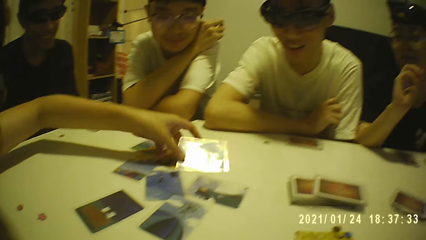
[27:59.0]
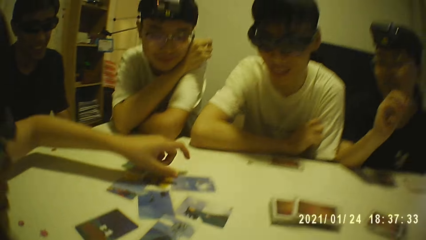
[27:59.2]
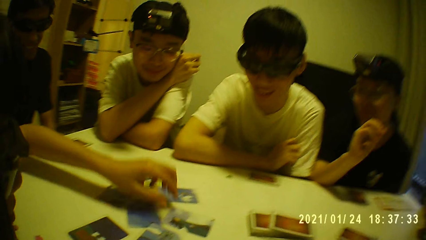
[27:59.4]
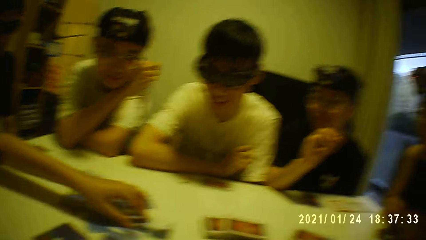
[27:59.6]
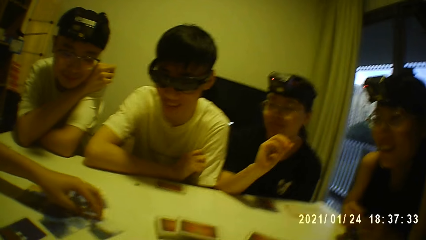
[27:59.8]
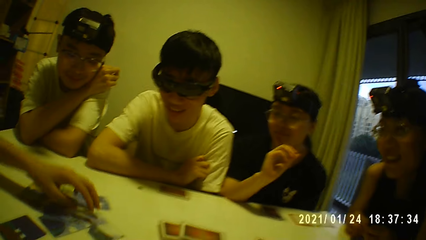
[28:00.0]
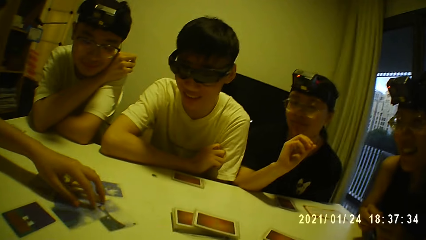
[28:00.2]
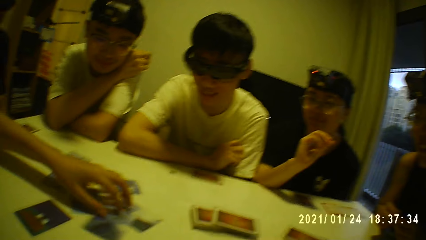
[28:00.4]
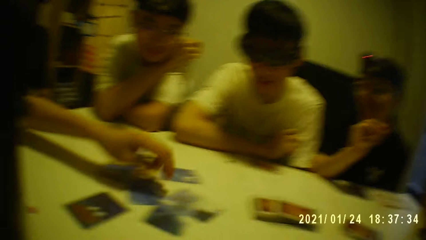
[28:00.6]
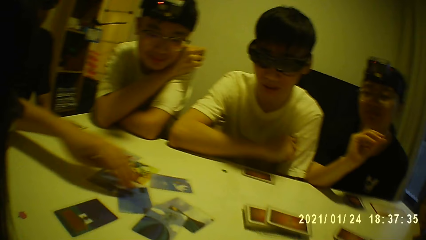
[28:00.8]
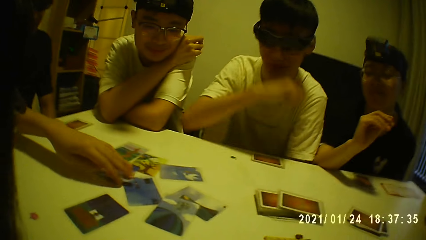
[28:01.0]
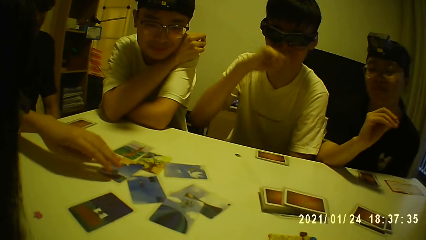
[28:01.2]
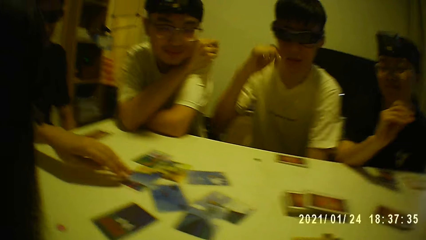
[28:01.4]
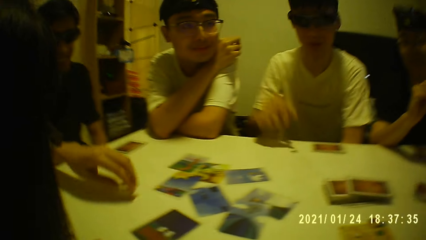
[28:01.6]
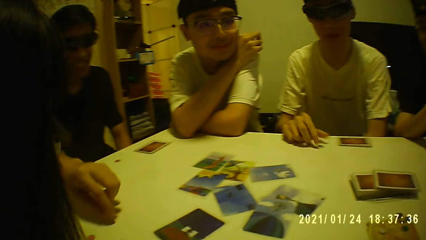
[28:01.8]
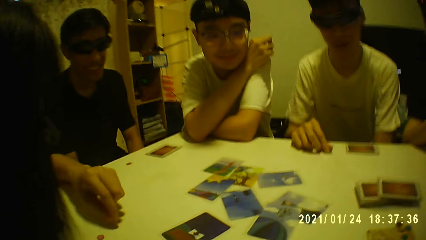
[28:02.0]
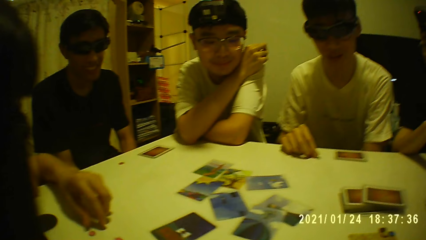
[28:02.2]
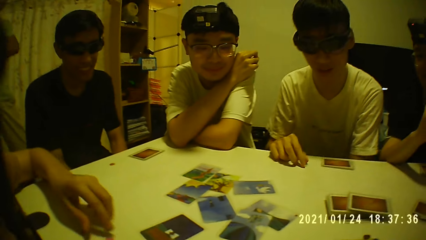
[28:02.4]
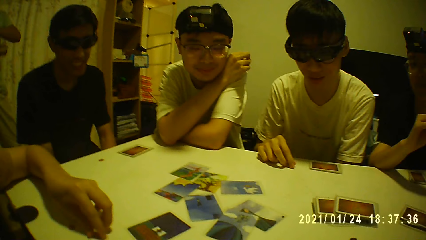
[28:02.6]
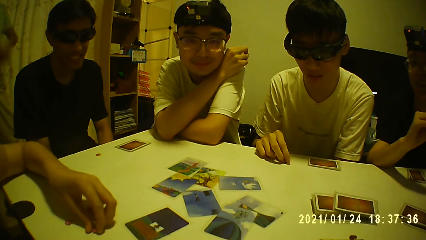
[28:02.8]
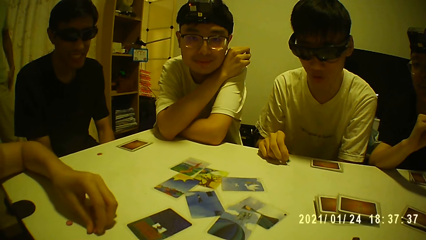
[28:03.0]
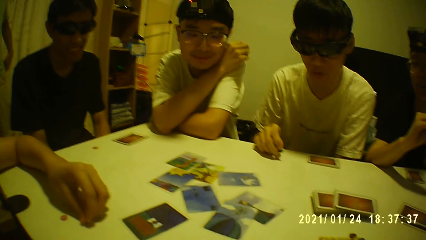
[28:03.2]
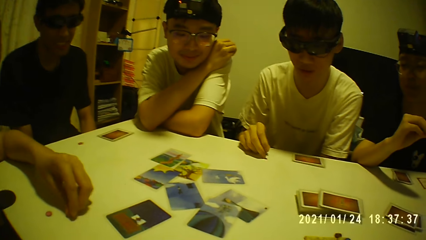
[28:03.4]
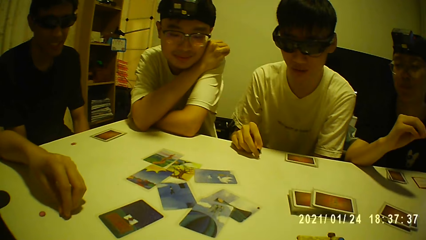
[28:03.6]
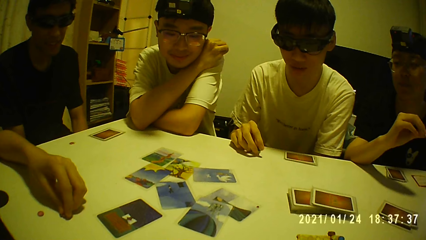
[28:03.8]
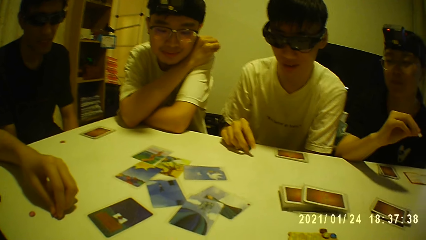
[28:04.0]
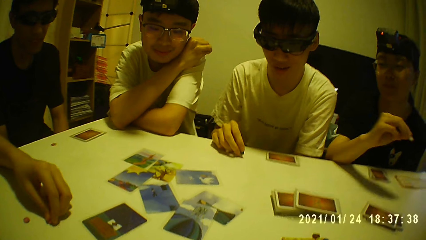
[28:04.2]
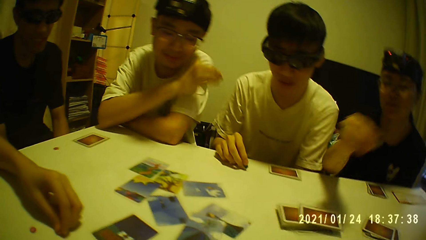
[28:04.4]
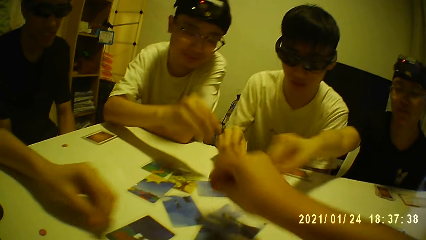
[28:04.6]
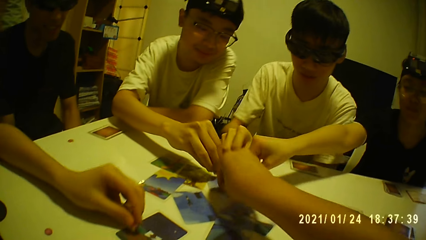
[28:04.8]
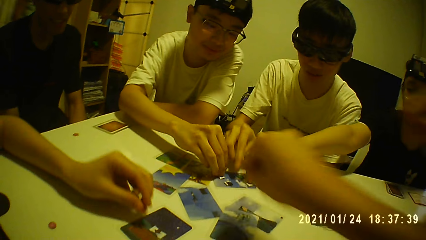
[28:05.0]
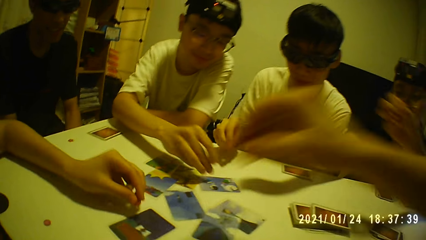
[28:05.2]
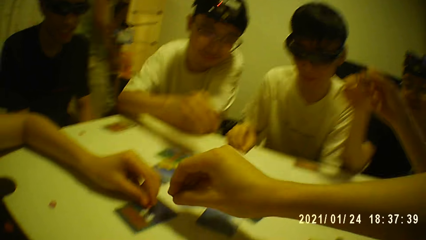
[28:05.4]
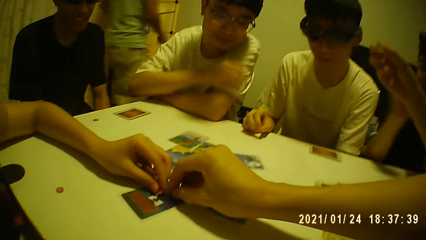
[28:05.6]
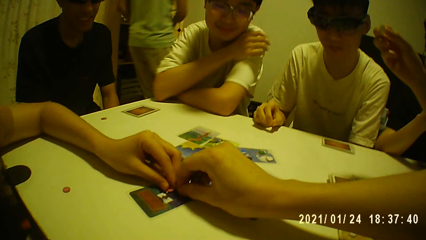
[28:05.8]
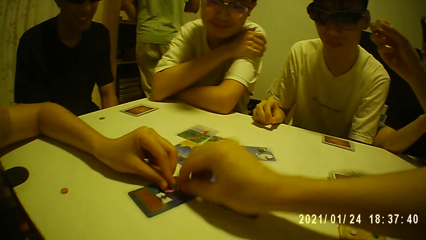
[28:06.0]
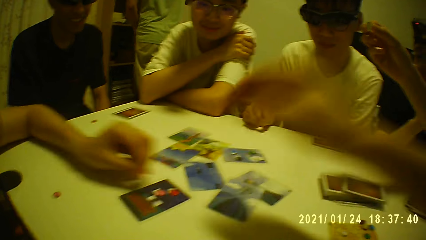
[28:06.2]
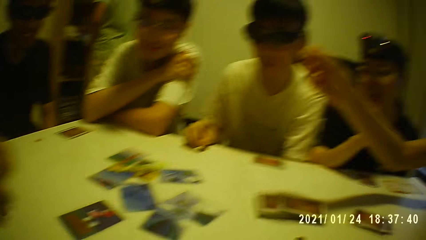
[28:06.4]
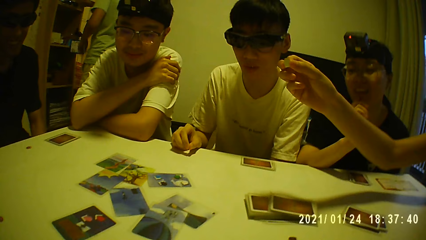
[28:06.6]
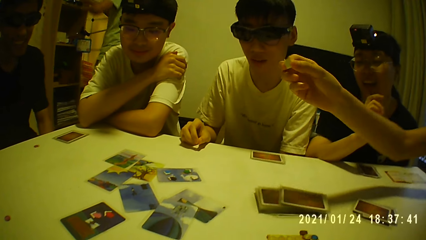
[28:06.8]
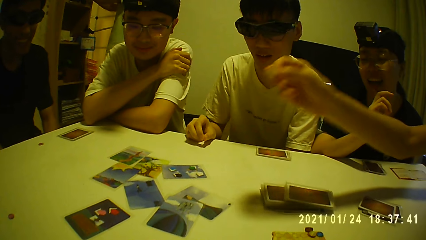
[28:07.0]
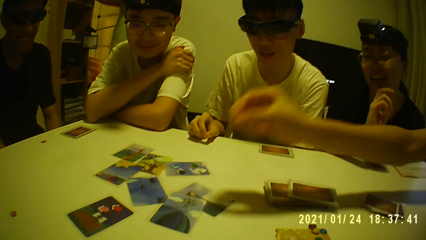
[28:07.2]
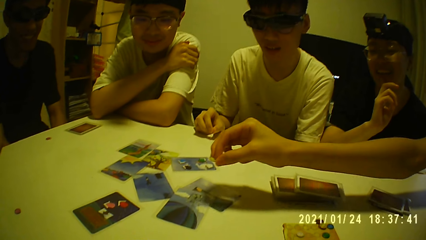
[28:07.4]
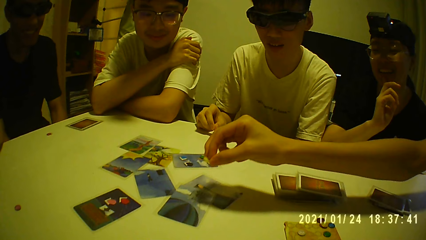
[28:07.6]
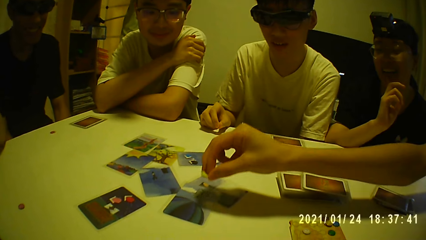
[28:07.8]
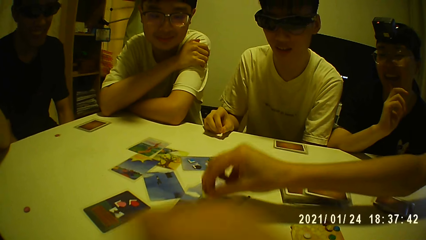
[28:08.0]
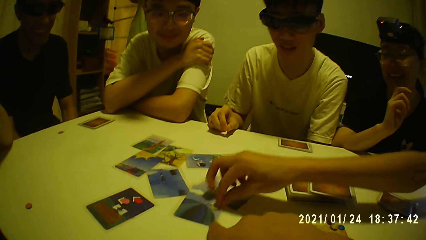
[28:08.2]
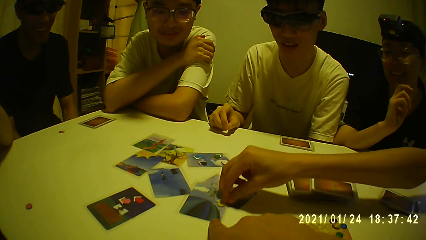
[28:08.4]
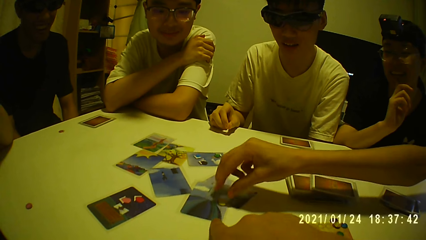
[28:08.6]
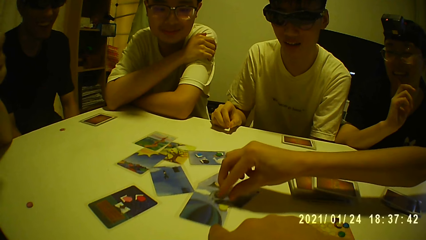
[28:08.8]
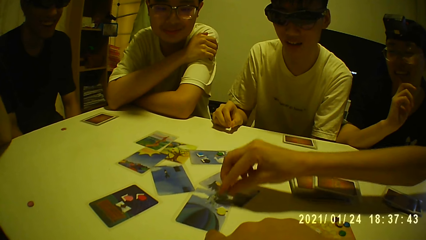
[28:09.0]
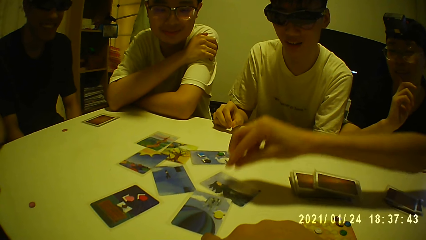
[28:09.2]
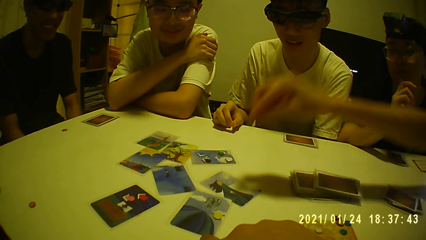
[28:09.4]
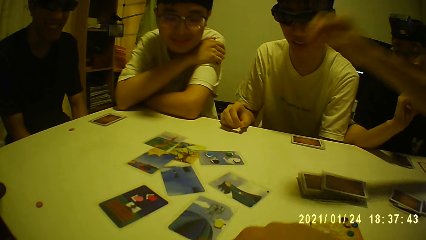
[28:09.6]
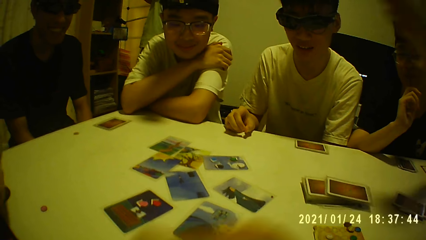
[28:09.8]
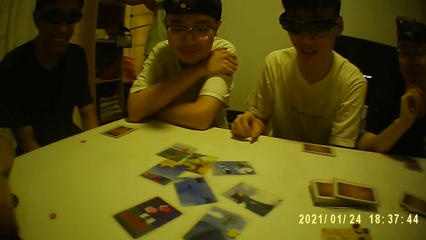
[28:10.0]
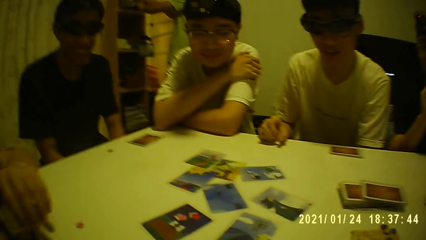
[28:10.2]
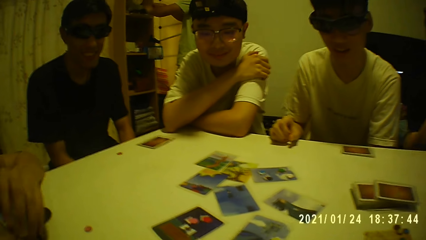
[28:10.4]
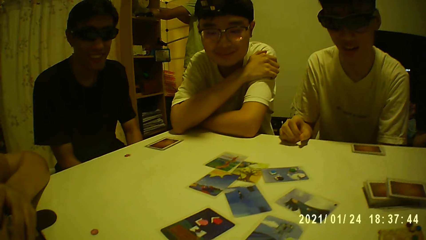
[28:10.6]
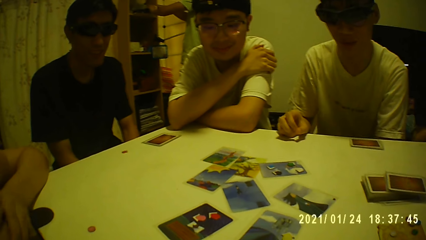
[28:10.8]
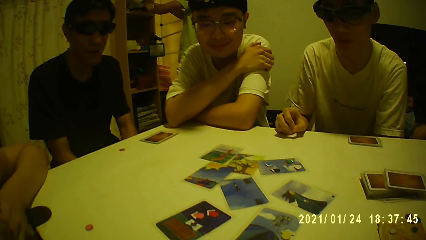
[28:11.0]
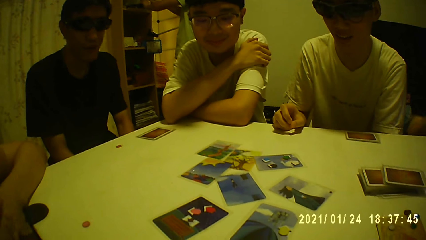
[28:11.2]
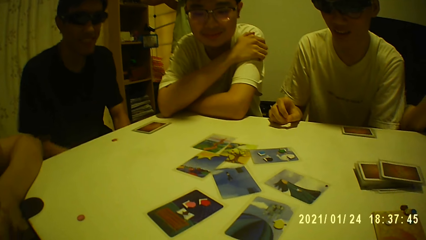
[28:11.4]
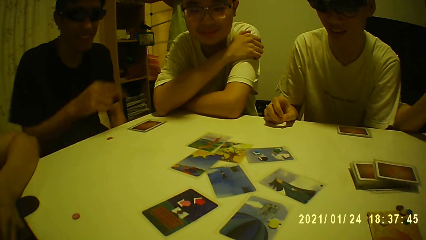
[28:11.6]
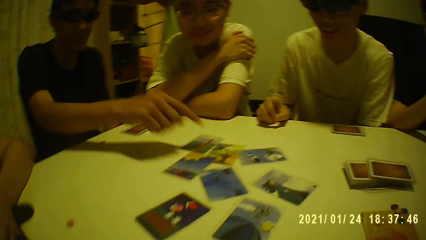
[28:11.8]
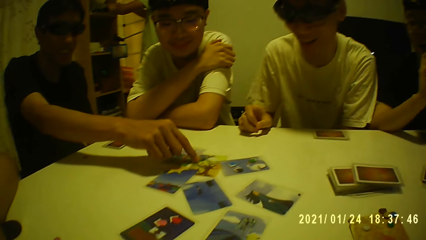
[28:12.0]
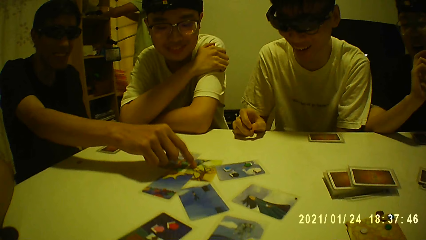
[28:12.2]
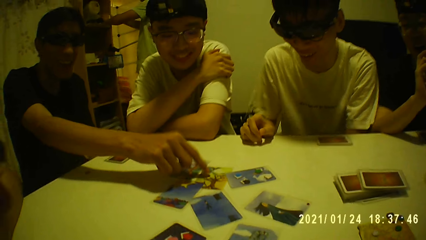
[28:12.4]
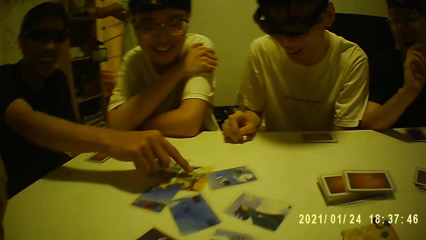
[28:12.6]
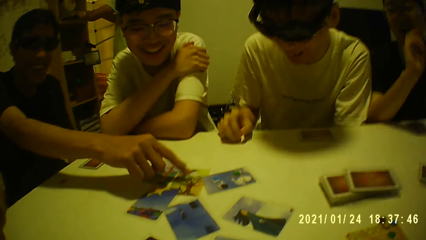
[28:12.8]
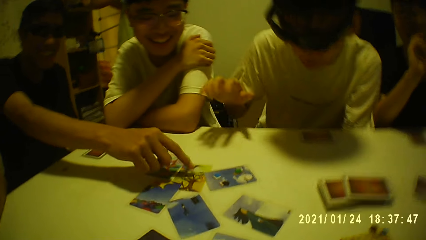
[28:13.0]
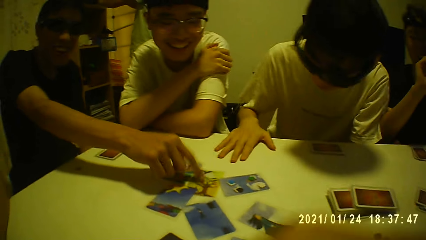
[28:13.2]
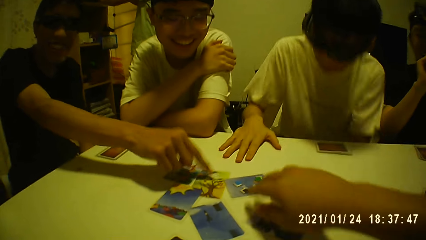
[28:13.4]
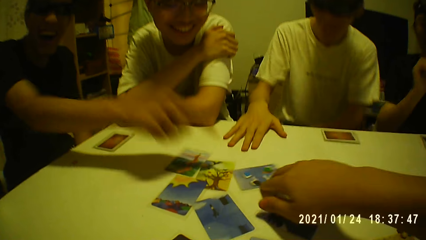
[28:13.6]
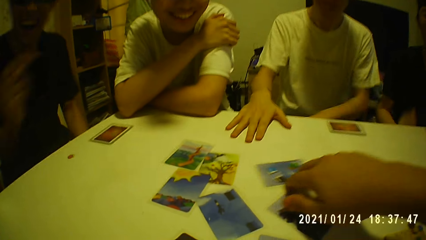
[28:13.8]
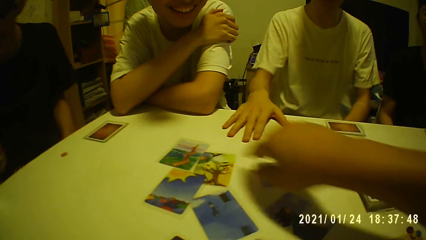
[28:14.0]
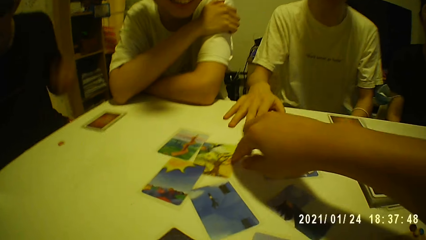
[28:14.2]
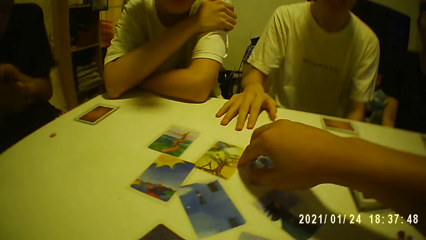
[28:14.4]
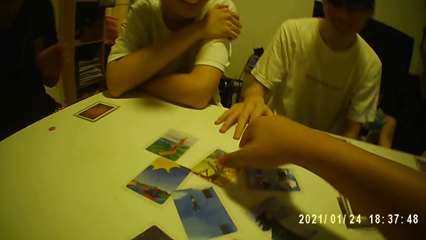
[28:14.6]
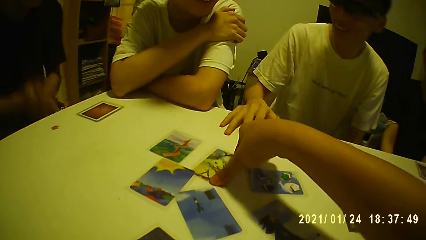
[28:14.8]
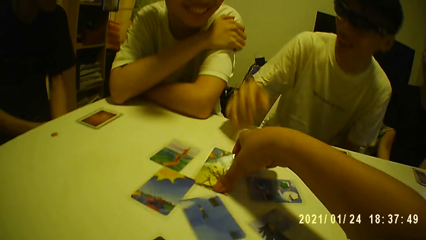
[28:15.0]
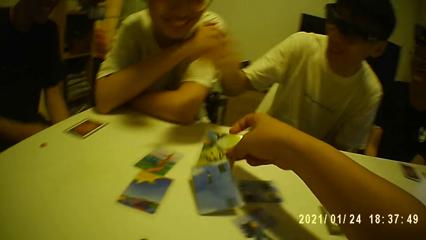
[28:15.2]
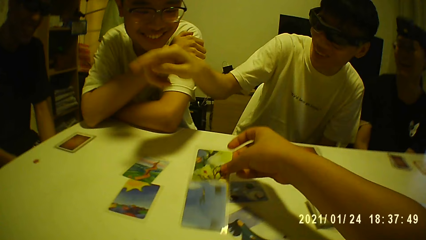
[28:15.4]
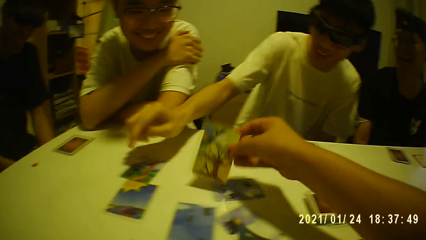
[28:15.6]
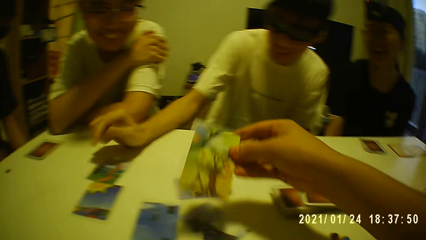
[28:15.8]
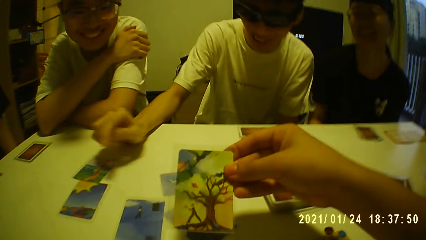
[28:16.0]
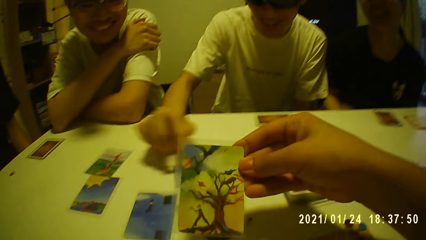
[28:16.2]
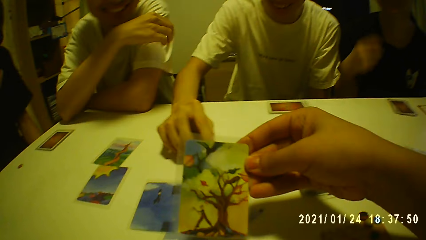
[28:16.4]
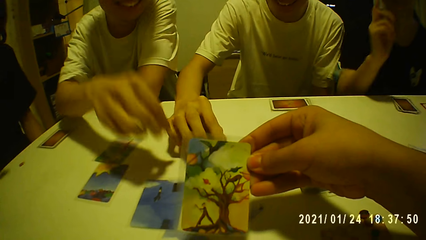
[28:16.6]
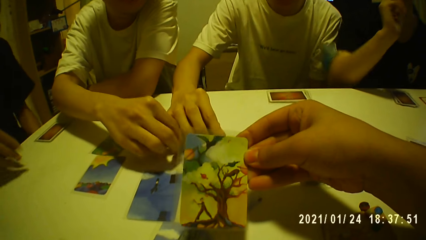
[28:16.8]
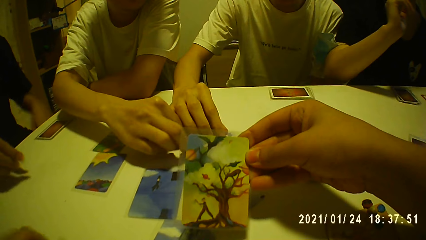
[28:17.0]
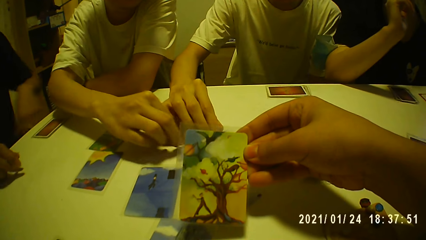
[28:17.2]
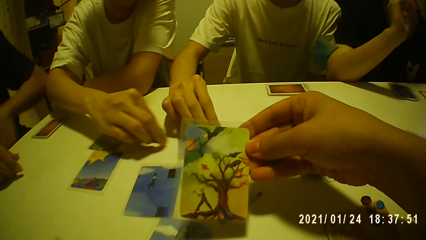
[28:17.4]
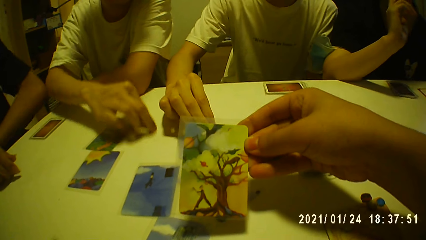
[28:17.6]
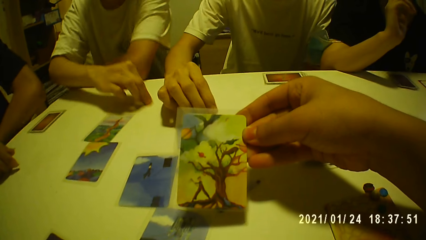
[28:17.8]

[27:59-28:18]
A person drops a card. The camera wearer looks around. He moves the card on the table with his right hand repeatedly. He picks up the card from the table with his right hand. He checks the card.
